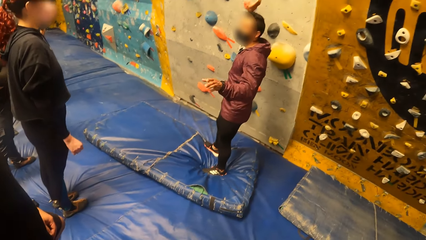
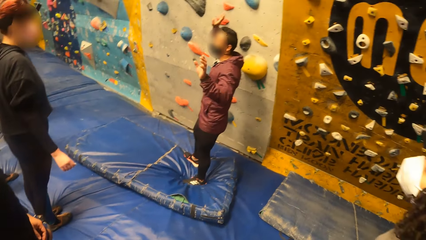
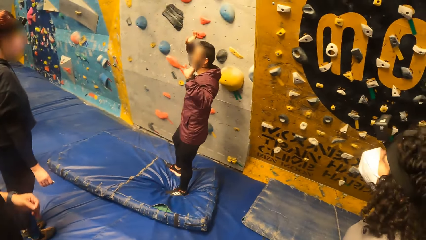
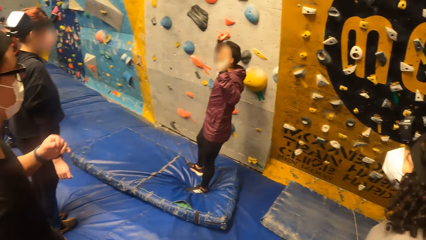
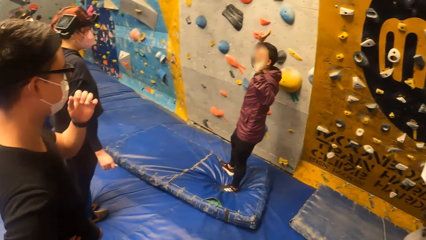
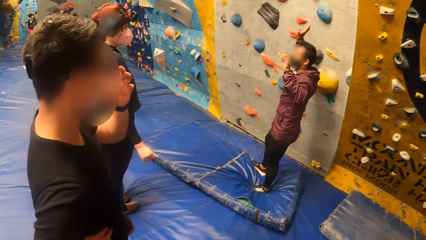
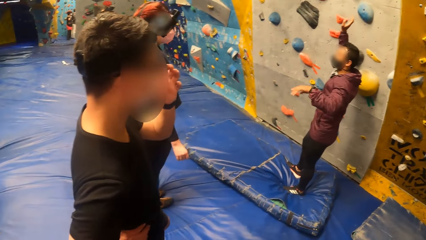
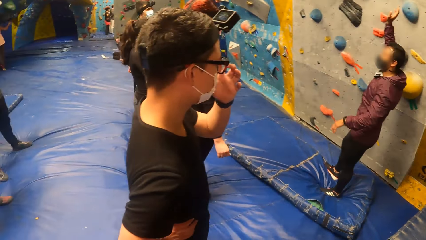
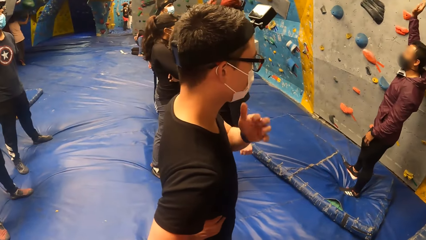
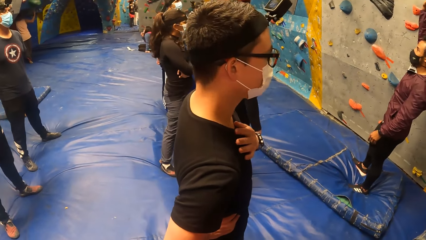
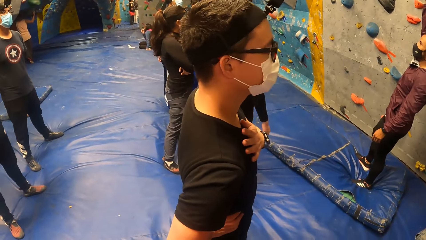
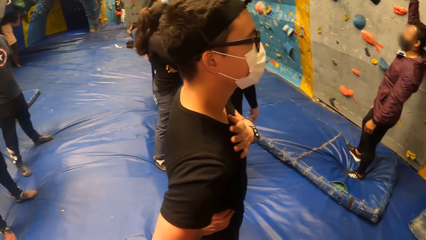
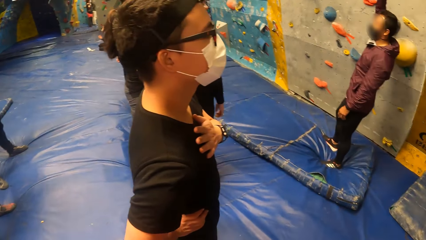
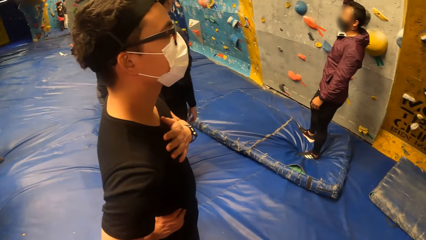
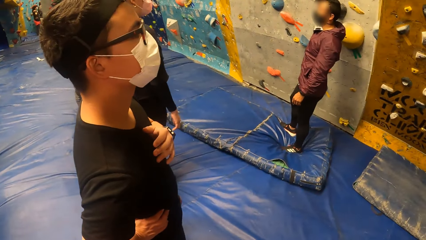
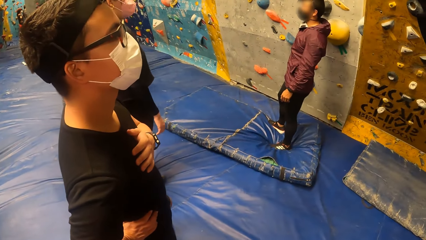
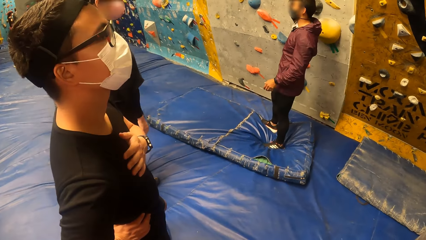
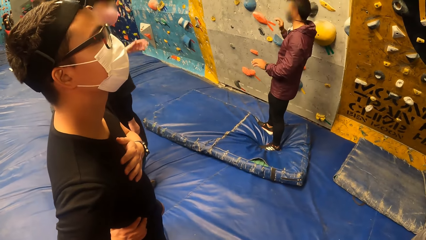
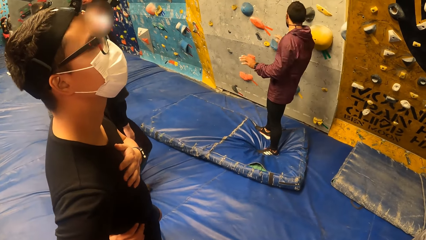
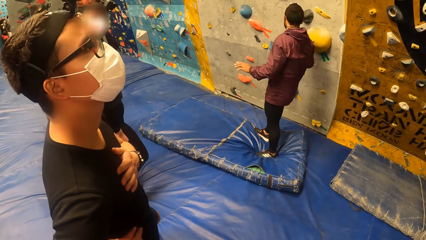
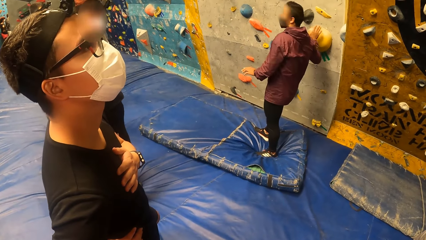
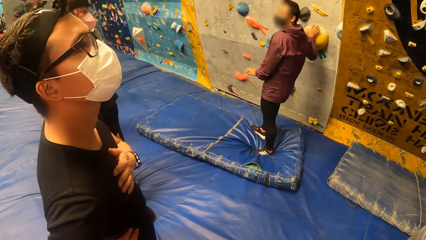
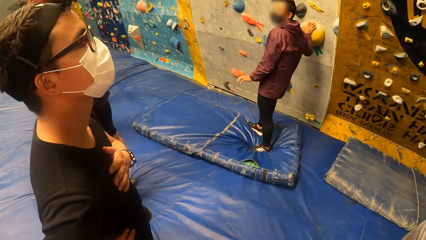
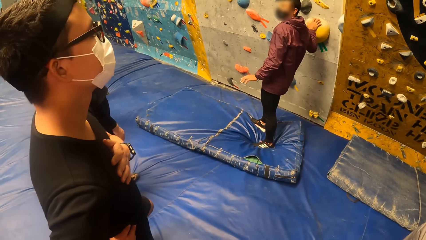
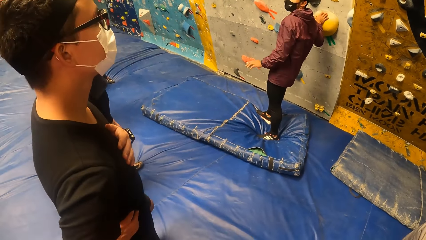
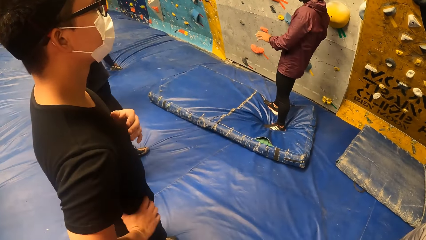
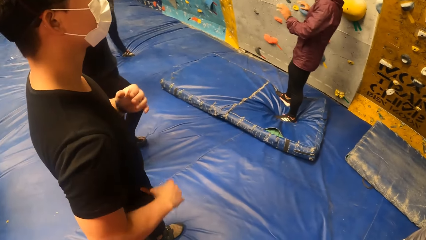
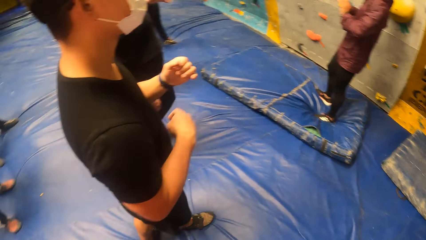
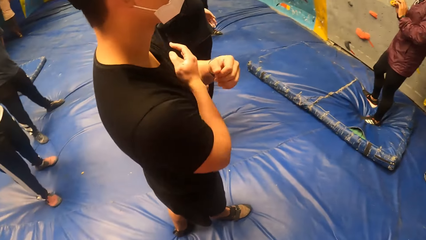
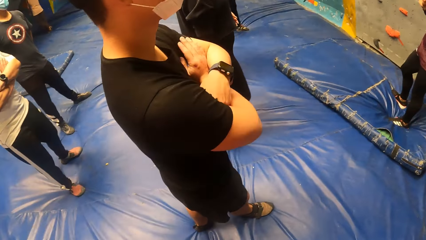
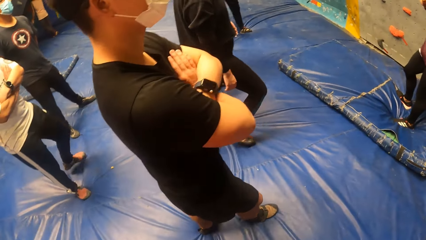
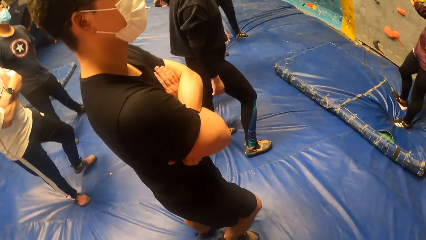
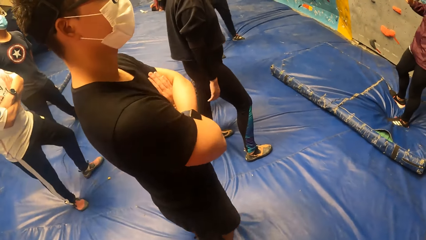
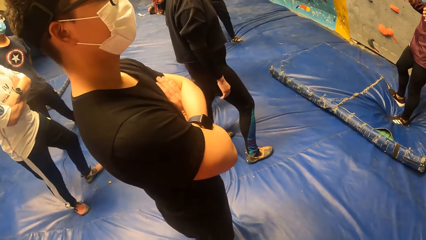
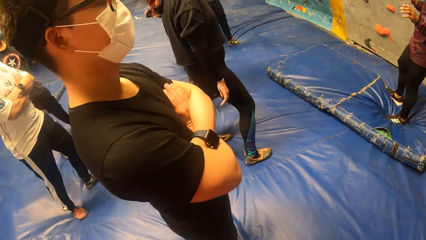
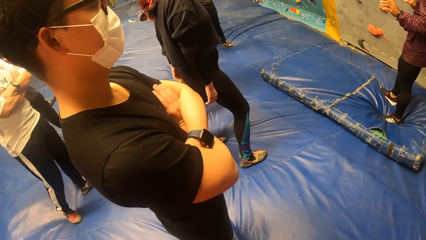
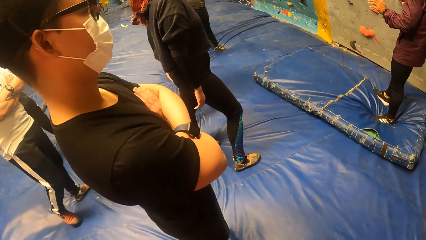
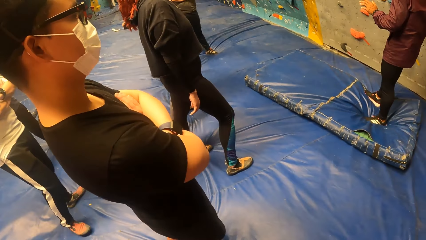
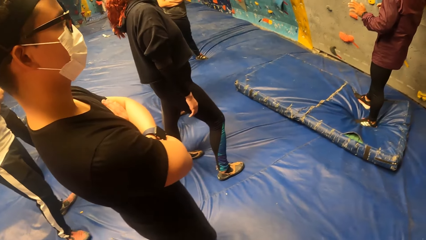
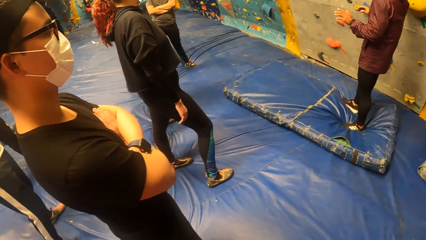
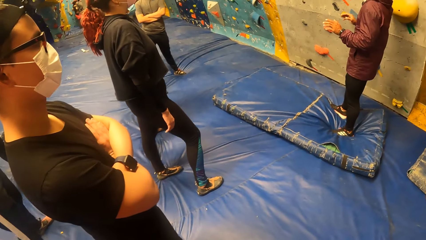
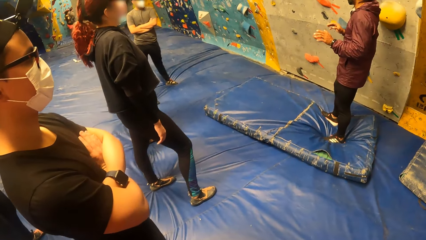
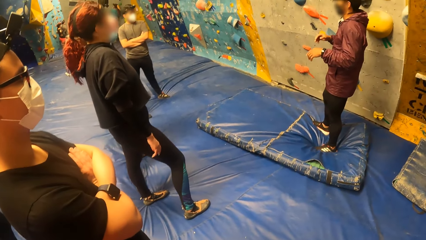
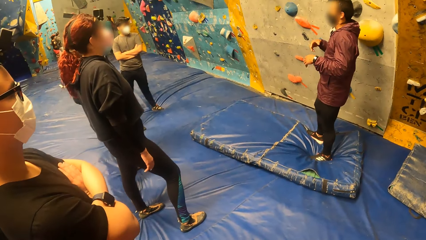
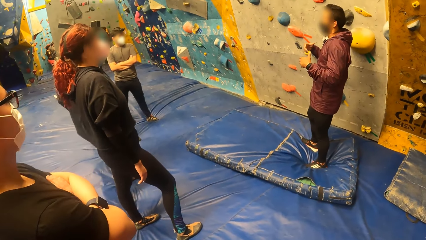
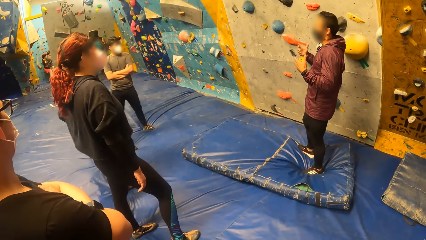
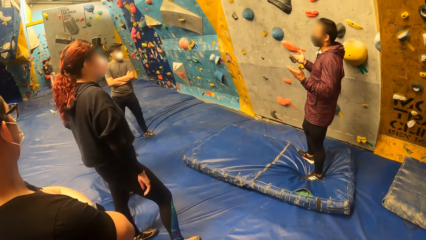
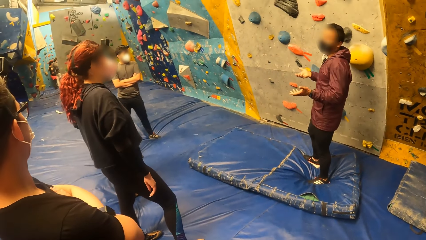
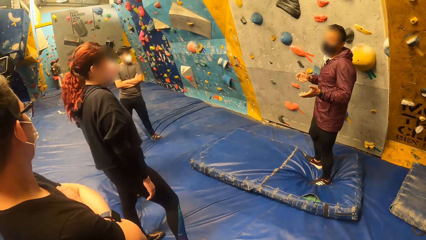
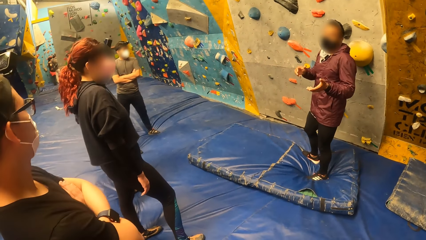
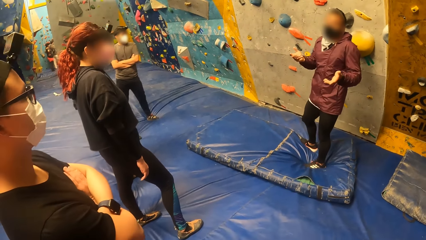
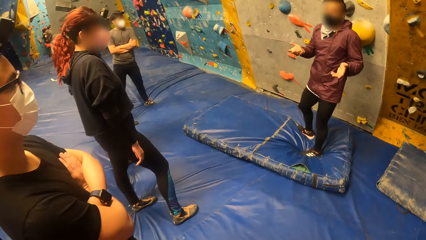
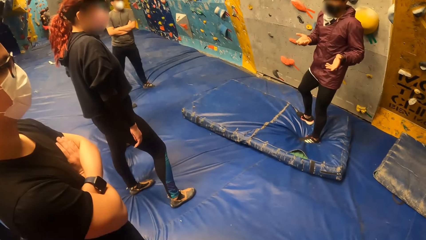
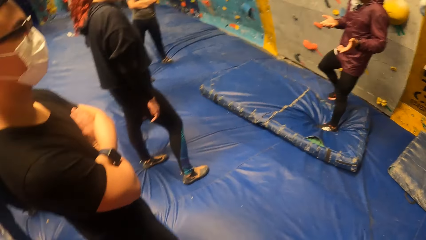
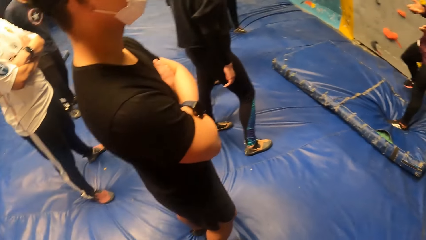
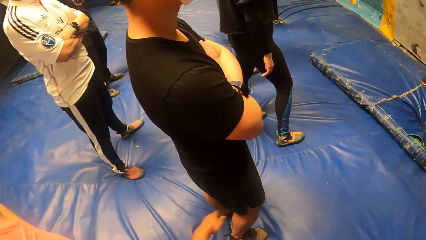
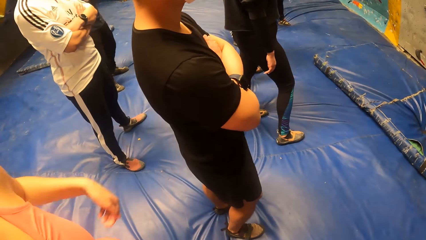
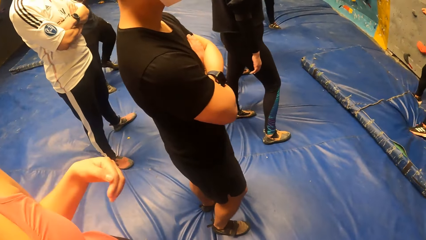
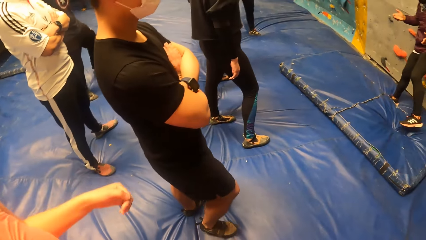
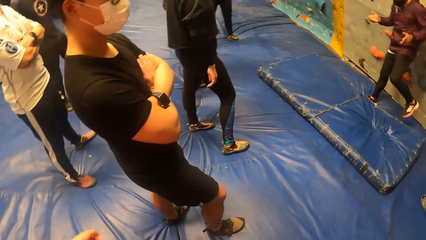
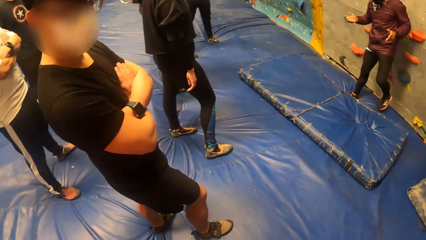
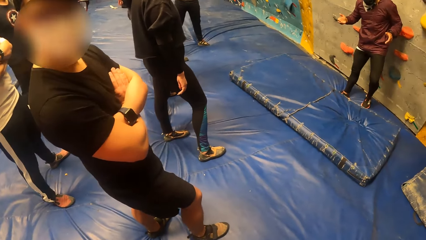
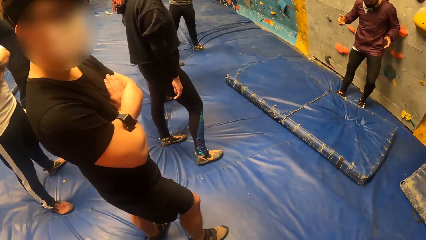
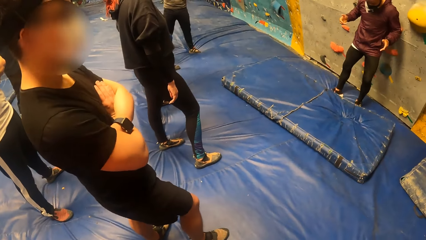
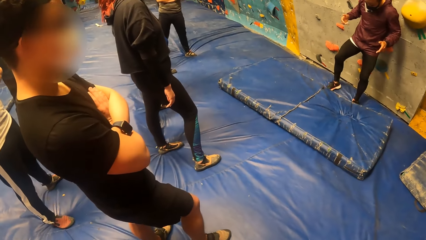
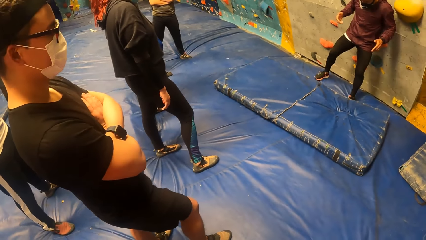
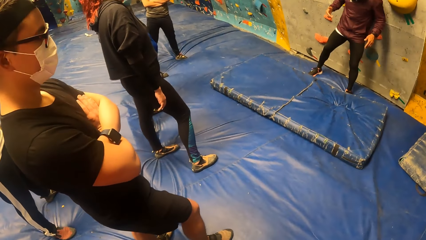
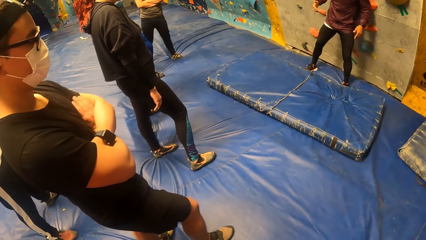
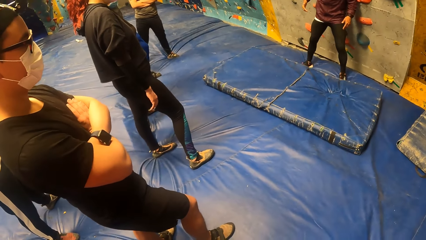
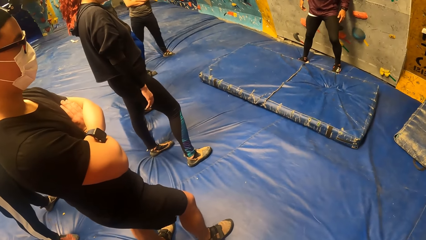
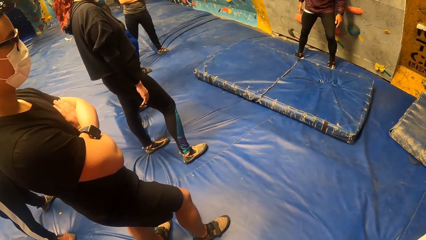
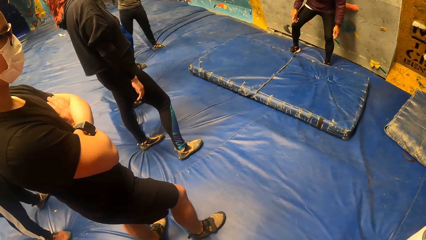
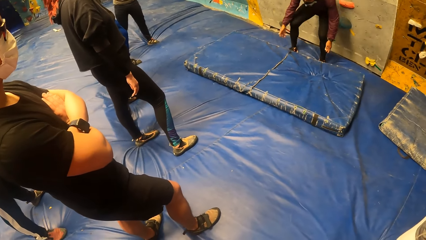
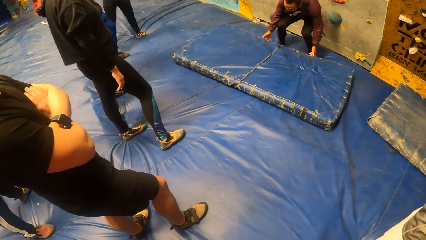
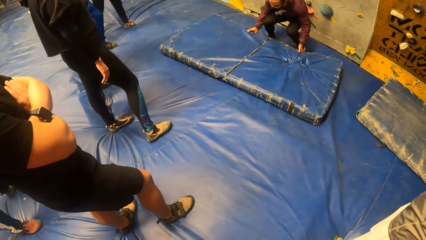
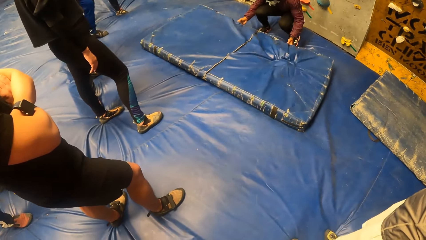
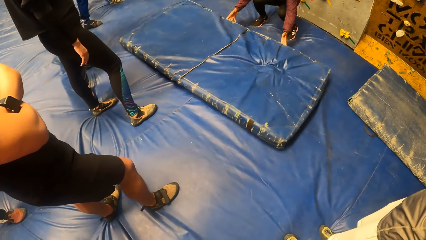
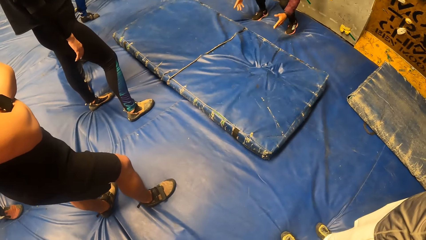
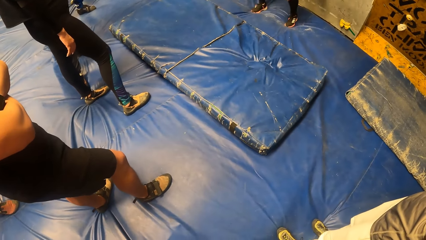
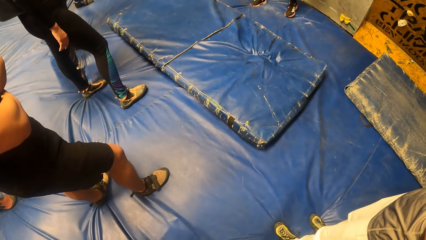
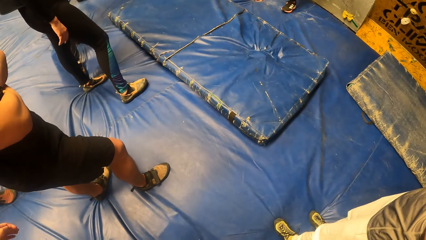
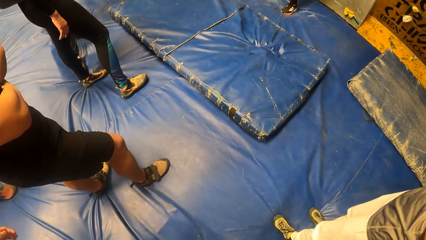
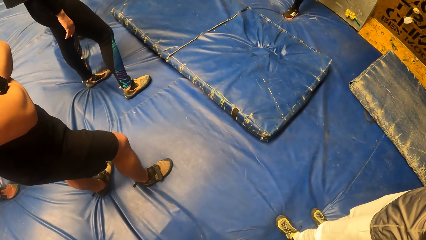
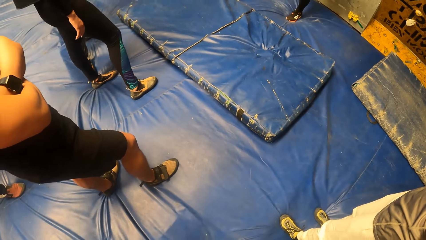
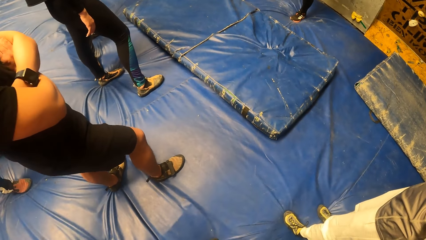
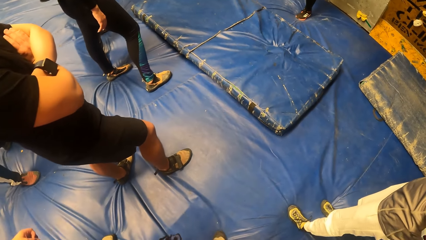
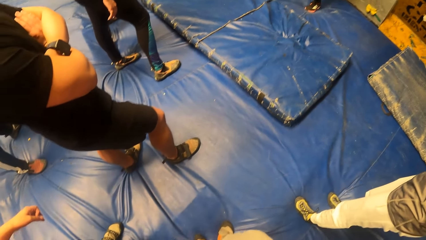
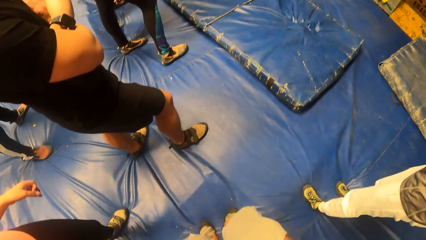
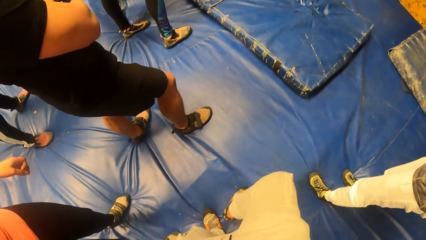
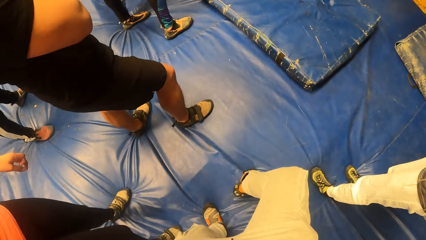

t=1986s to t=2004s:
The man raises his left hand and drops his left hand. The man places his right hand on the bouldering rock on the wall and removes his right hand from the bouldering rock on the wall. The camera wearer moves a hand and looks around. The man pushes a bouldering mat with both hands and removes both hands from the bouldering mat.
